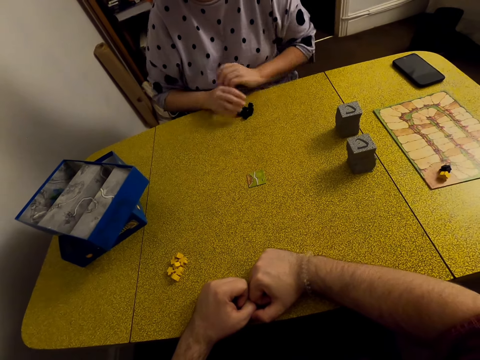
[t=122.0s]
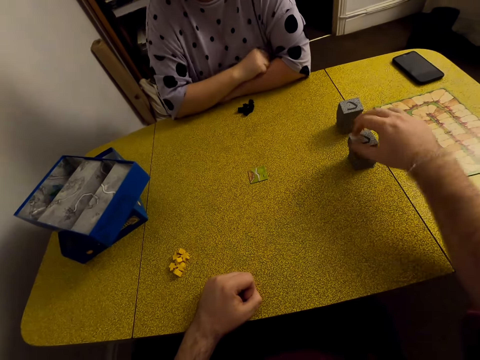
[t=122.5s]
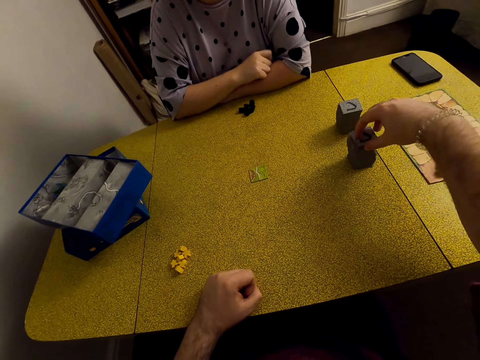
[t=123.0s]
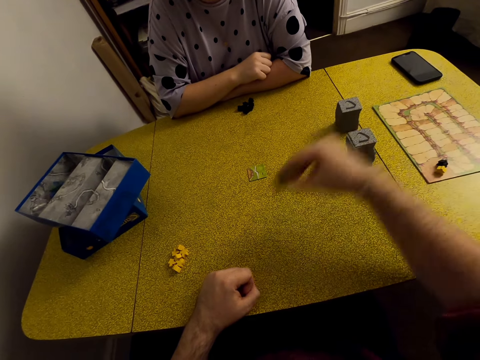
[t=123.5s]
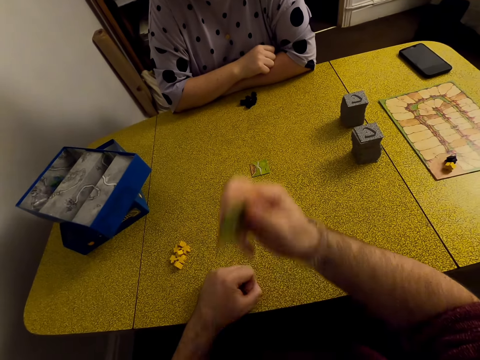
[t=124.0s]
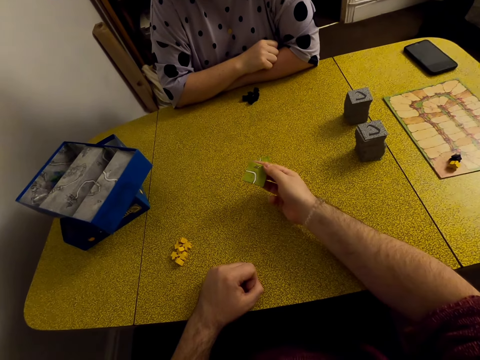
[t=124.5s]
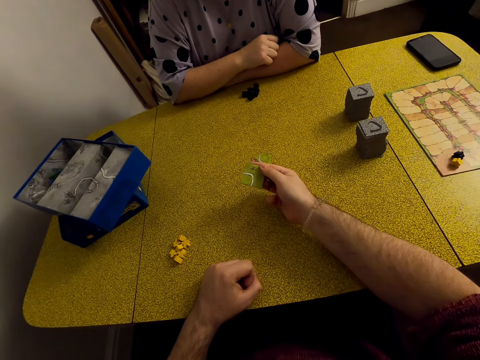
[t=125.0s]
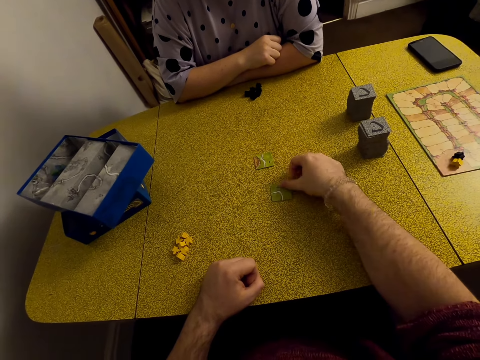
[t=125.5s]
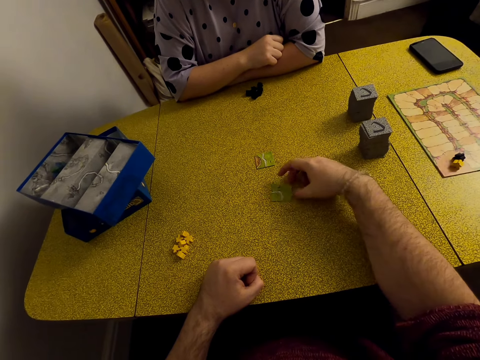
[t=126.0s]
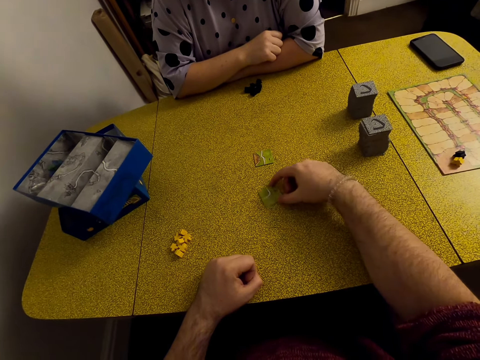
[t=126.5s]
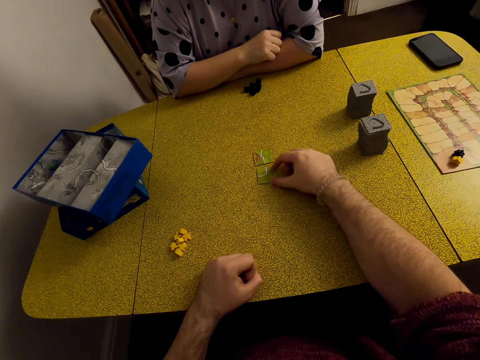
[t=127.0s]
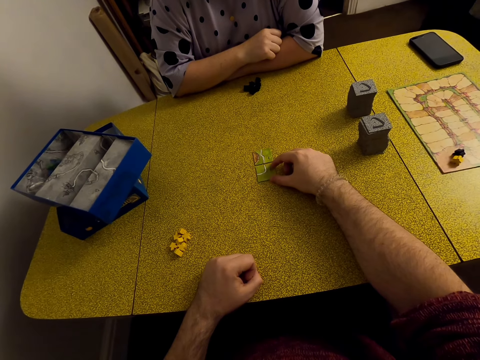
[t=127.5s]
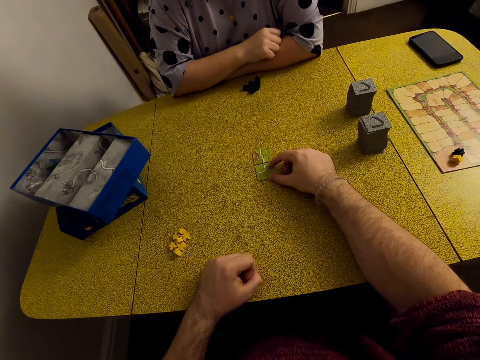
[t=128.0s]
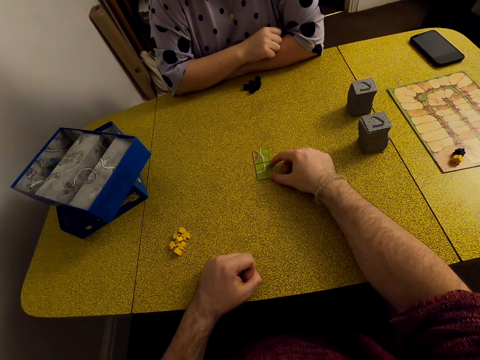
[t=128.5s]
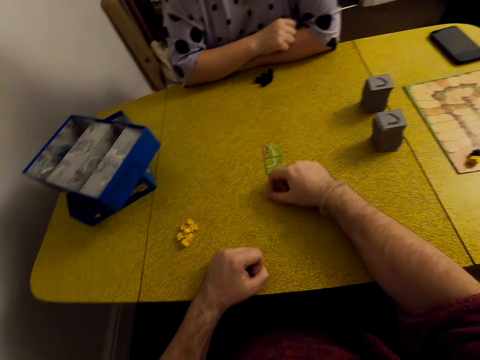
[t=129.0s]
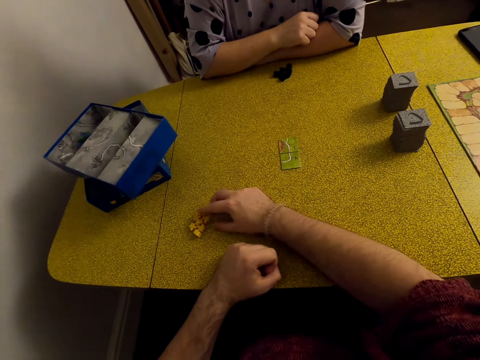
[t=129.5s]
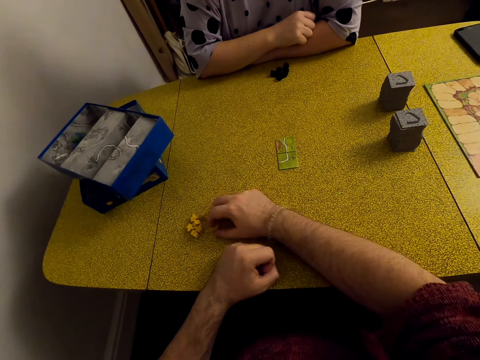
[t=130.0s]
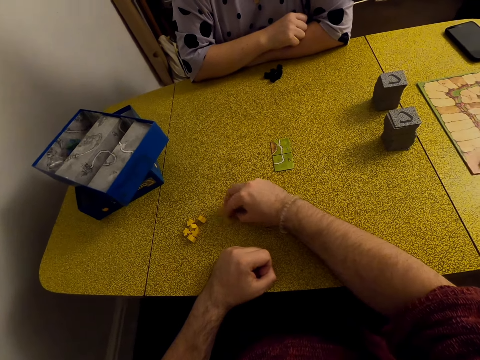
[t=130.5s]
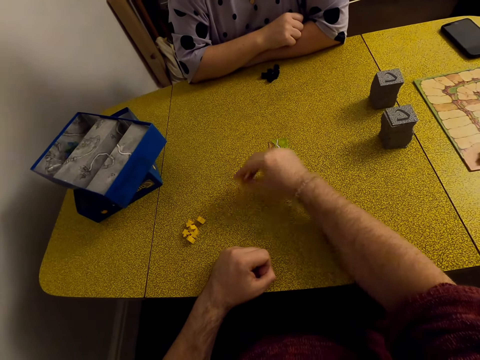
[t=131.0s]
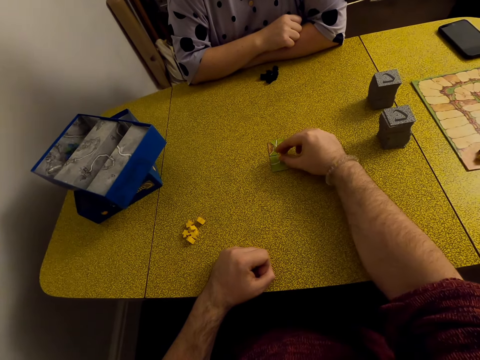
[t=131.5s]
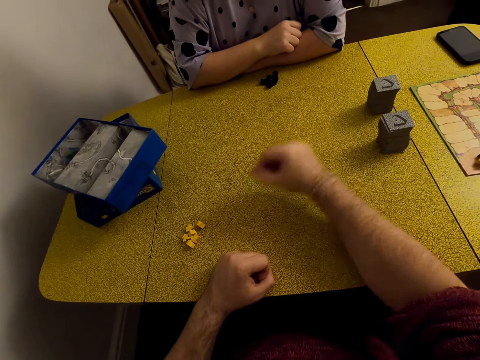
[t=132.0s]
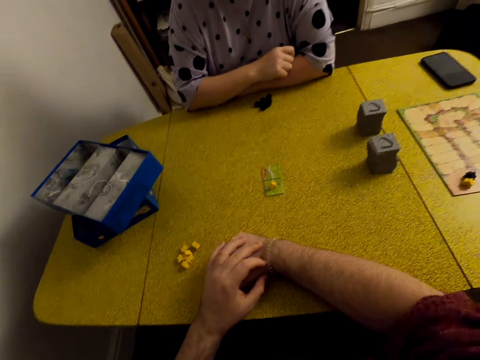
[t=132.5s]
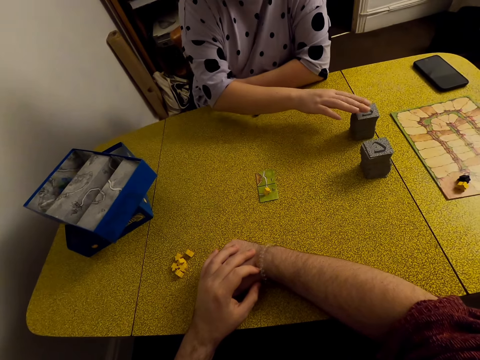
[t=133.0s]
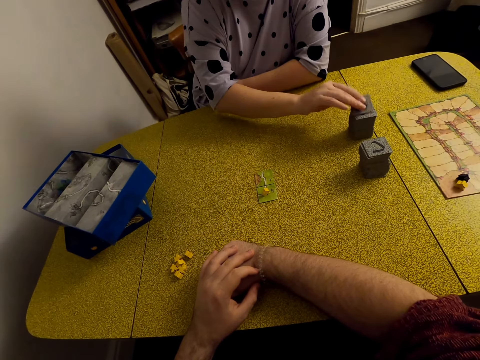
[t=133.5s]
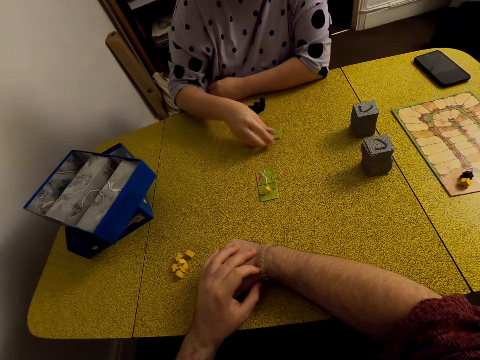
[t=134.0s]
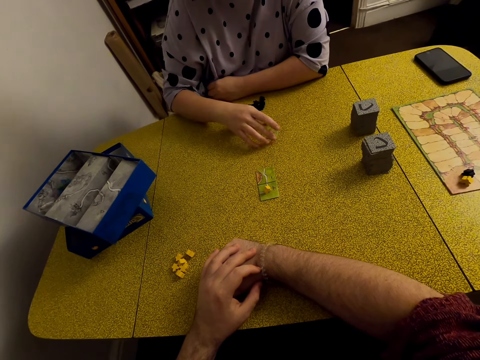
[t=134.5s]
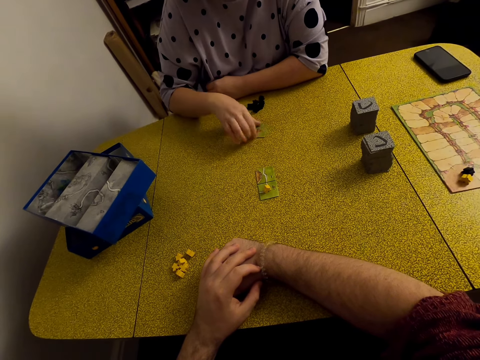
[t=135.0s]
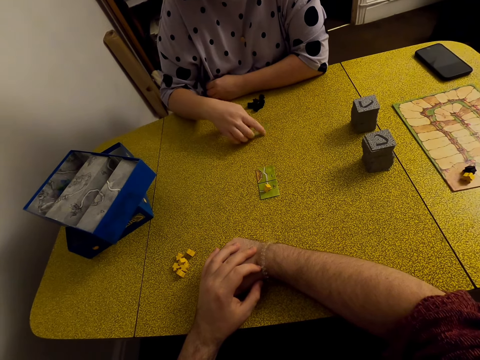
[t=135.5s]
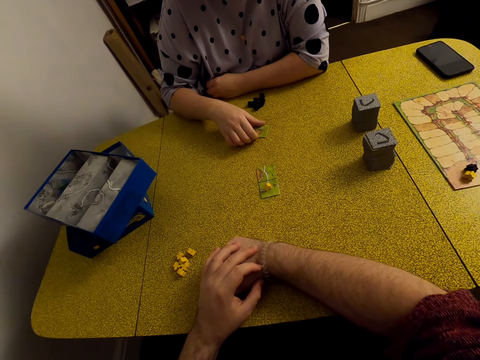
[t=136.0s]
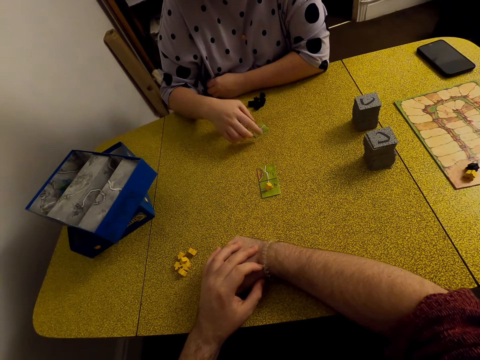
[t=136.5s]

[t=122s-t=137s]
The camera wearer picks up a tile or card. They hold the tile. They put the card on the table. They play the Carcassonne board game with a tile. They play the Carcassonne board game with a meeple. They move the star. A lady picks up a tile. The lady puts the card on the table. The lady rotates the tile on the table.

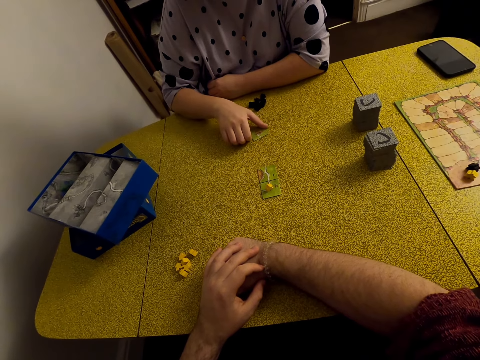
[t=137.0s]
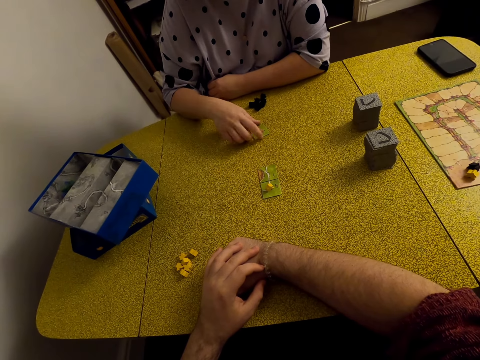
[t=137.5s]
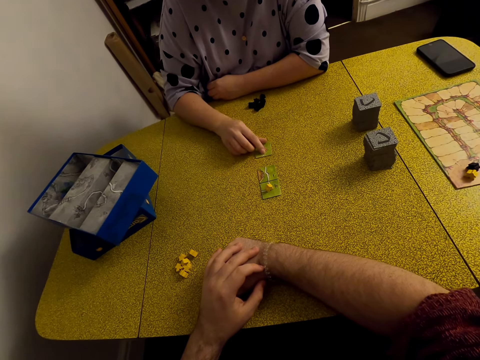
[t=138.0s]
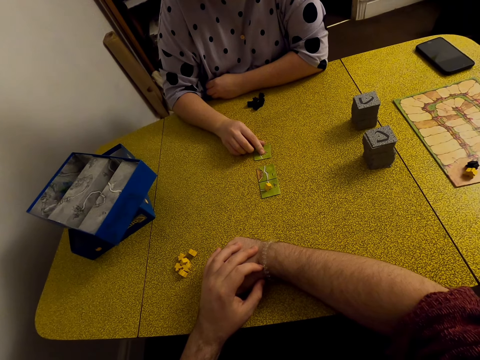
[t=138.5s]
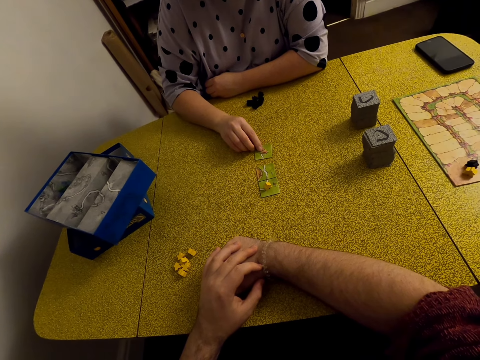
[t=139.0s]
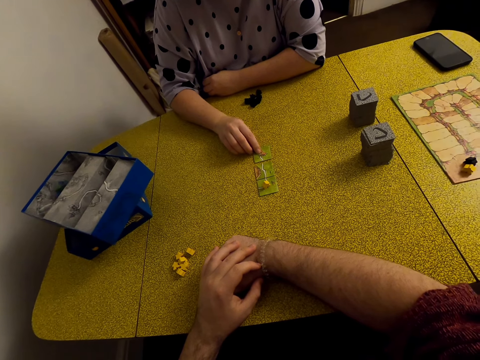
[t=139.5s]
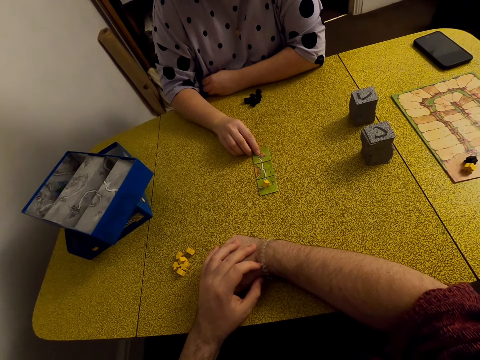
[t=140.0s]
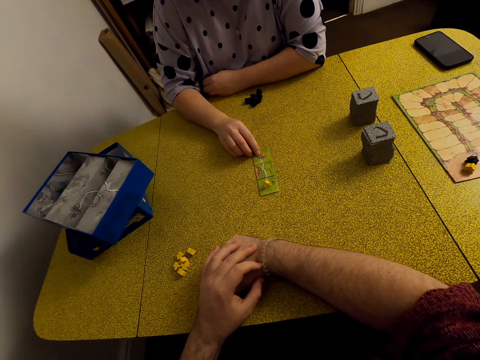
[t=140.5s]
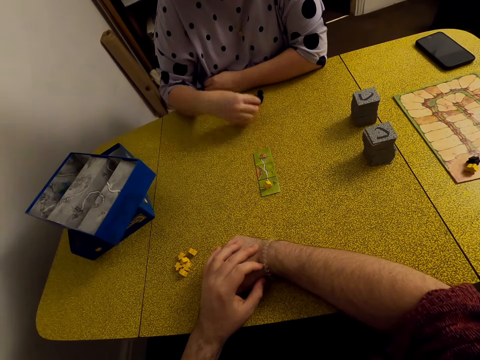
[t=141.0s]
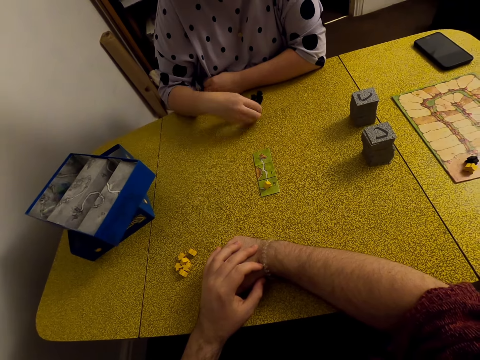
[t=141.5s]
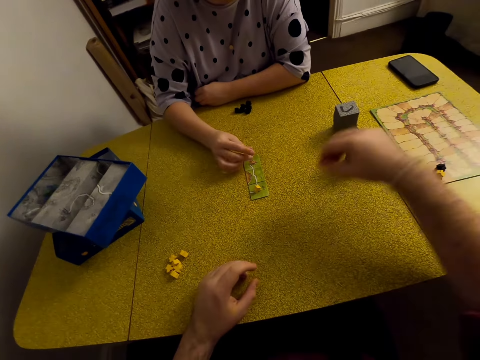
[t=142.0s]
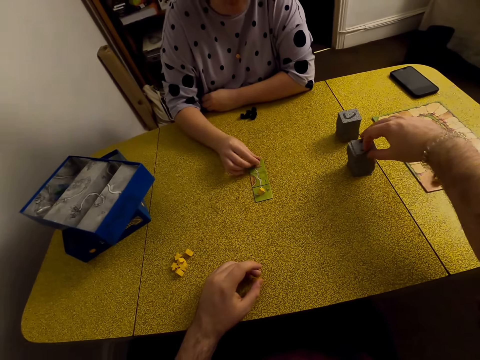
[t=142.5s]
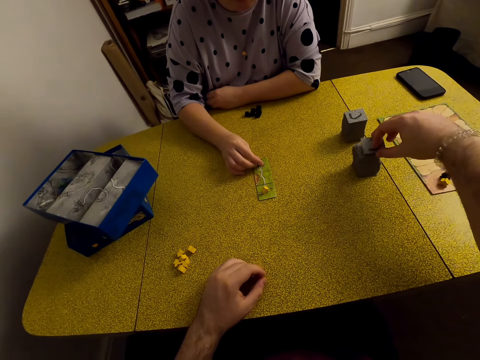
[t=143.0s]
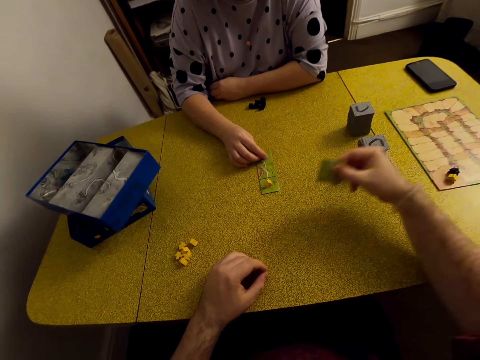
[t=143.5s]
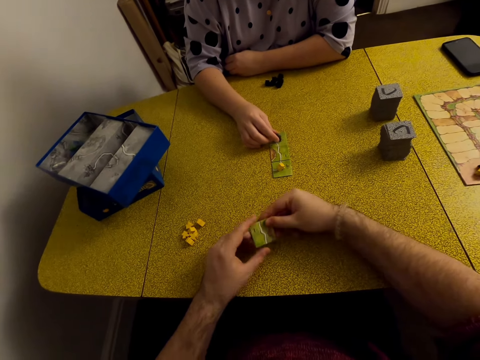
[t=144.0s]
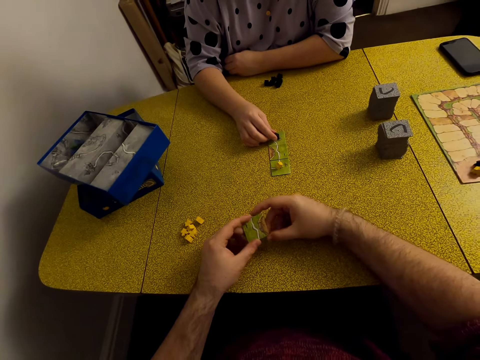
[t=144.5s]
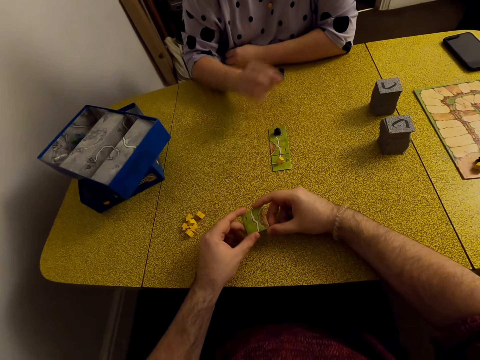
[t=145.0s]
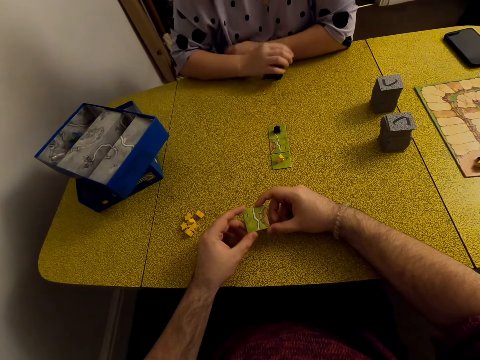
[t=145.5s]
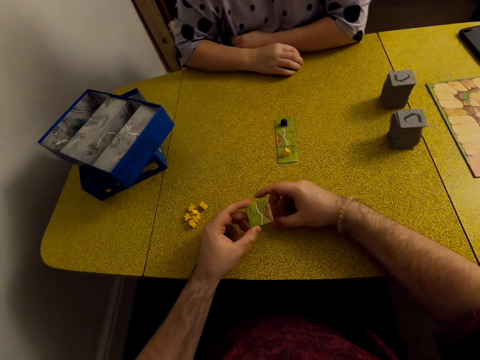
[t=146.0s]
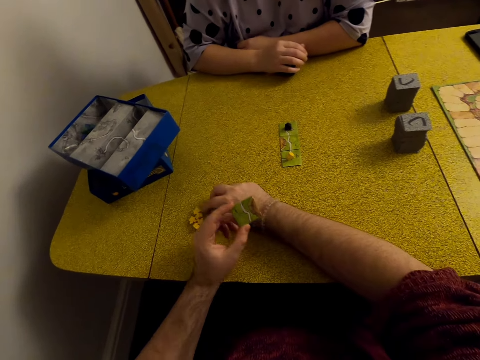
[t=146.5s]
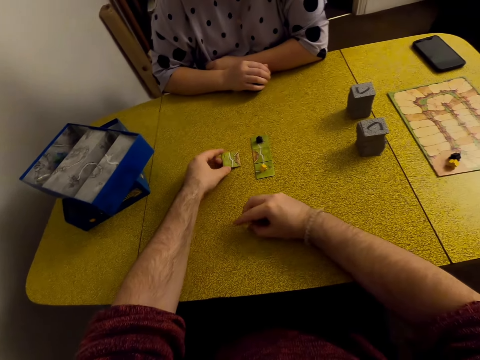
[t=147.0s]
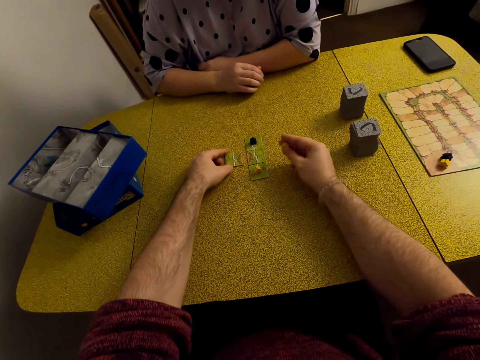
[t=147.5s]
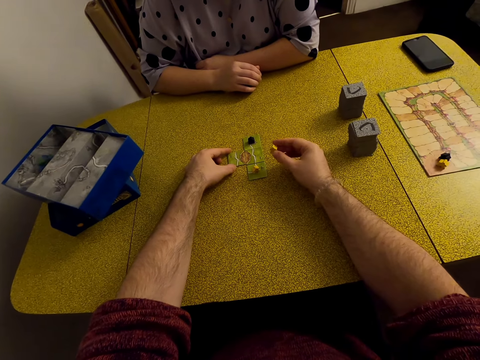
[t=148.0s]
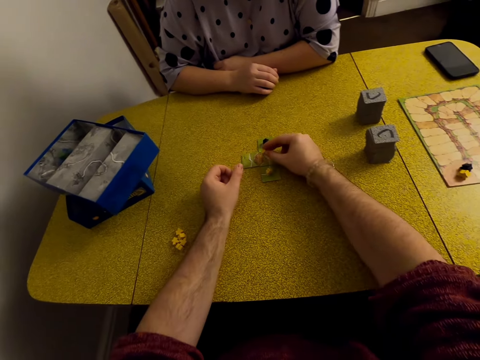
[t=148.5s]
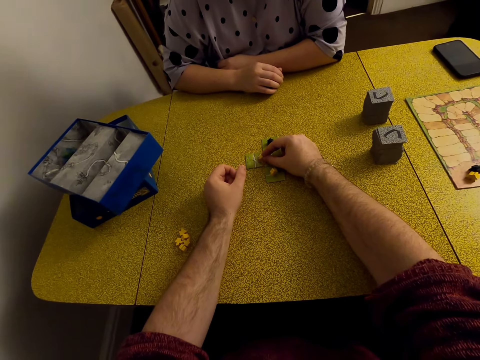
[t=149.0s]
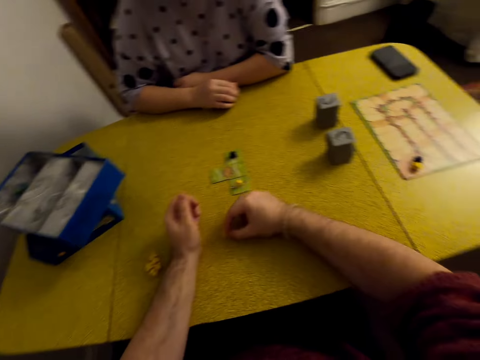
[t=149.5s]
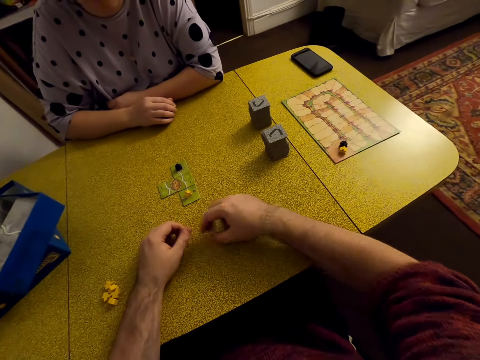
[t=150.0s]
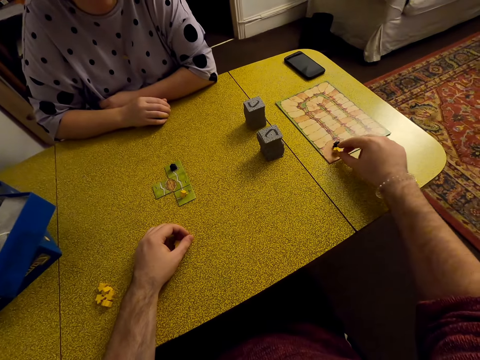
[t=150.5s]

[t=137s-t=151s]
A lady plays the Carcassonne board game with a tile. The lady moves the star. The lady plays the Carcassonne board game with a meeple. The camera wearer picks up a tile or card. They play the Carcassonne board game with the tile. They put the card on the table. They move the star. They play the Carcassonne board game with a meeple.
